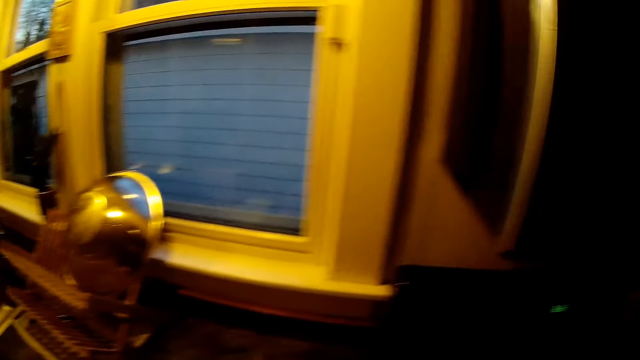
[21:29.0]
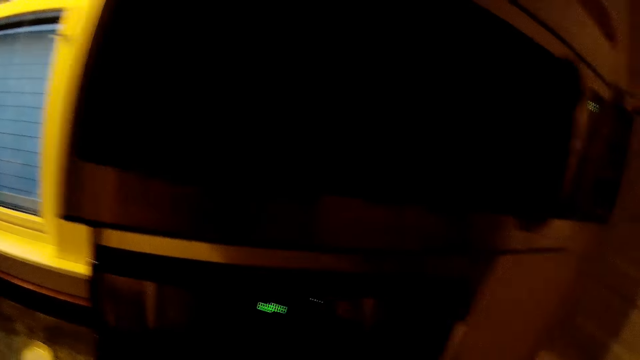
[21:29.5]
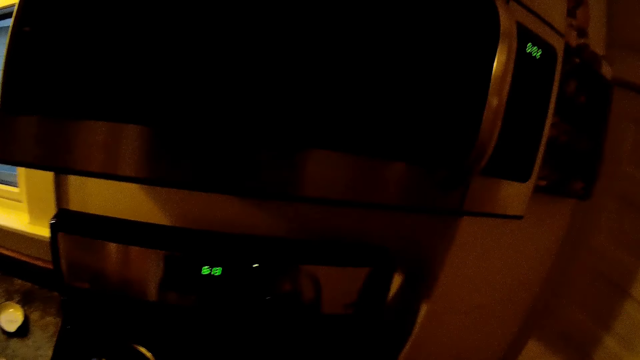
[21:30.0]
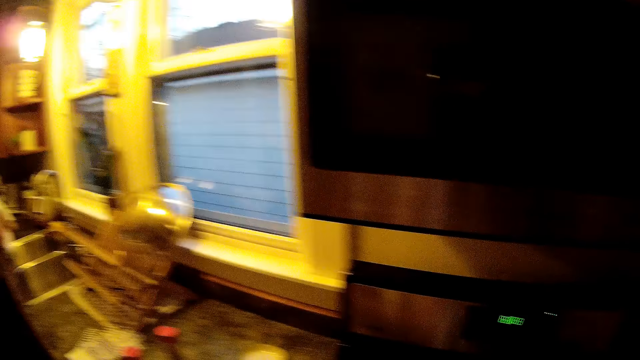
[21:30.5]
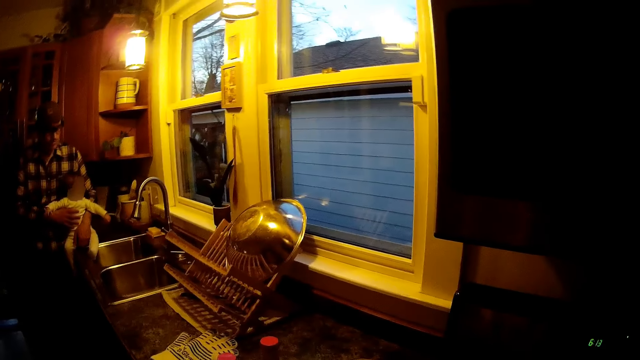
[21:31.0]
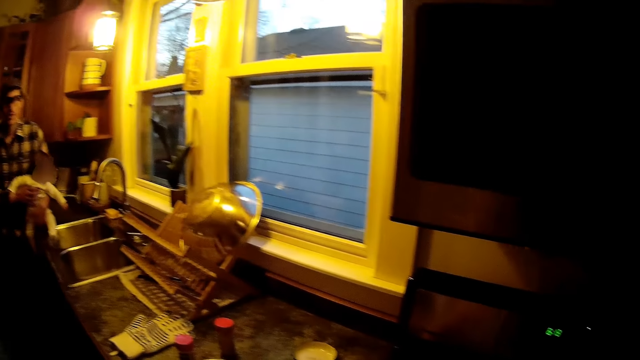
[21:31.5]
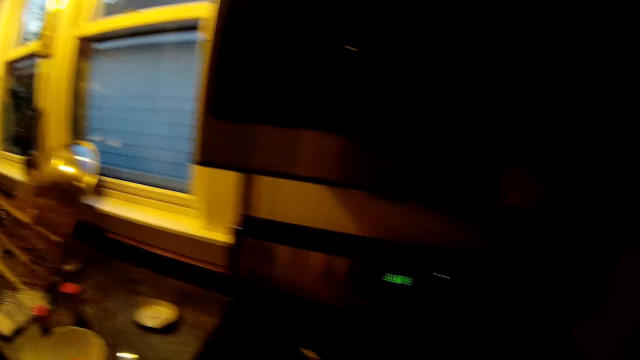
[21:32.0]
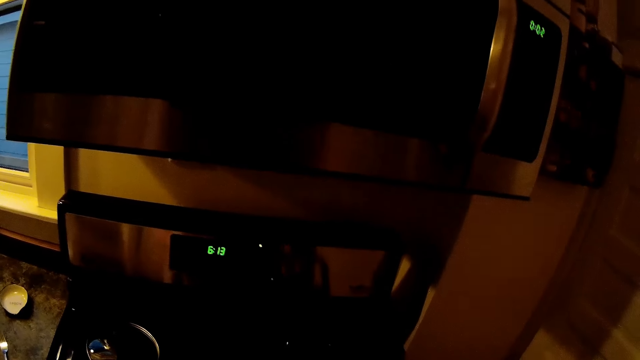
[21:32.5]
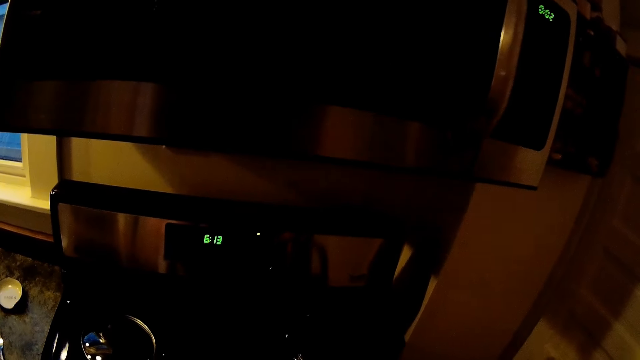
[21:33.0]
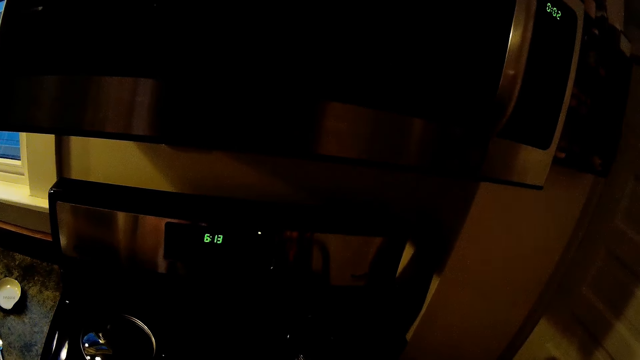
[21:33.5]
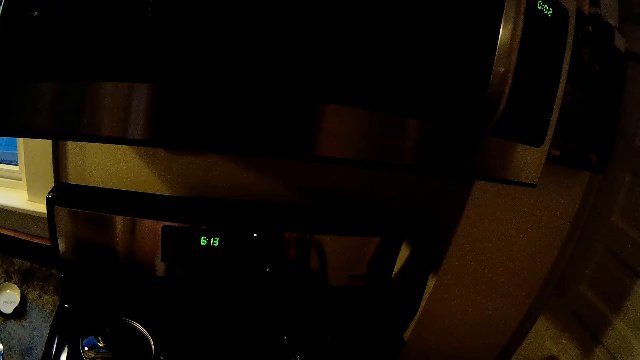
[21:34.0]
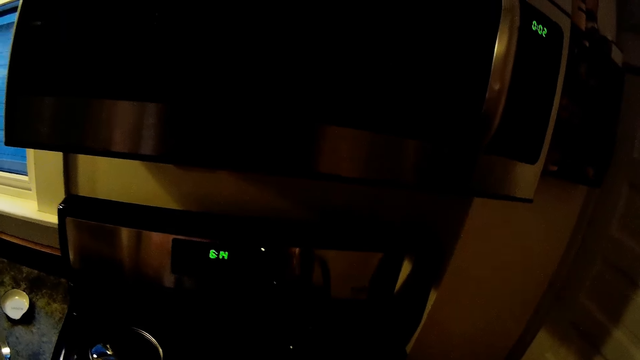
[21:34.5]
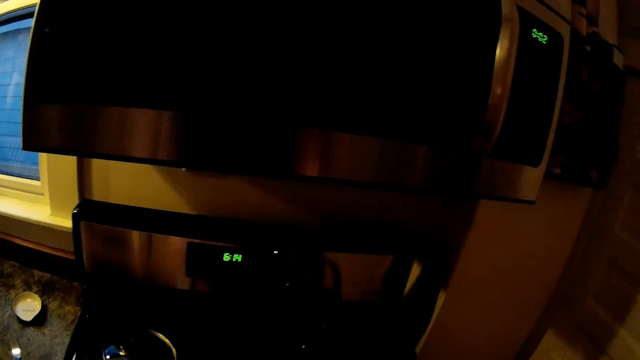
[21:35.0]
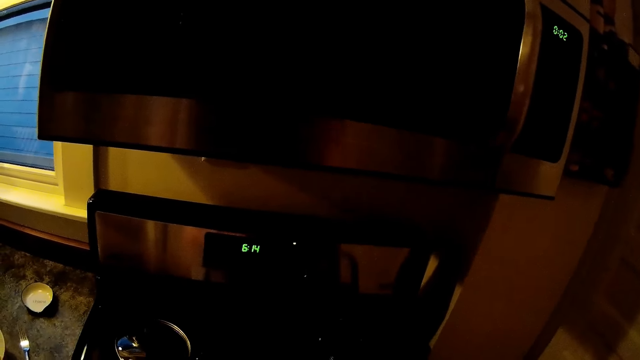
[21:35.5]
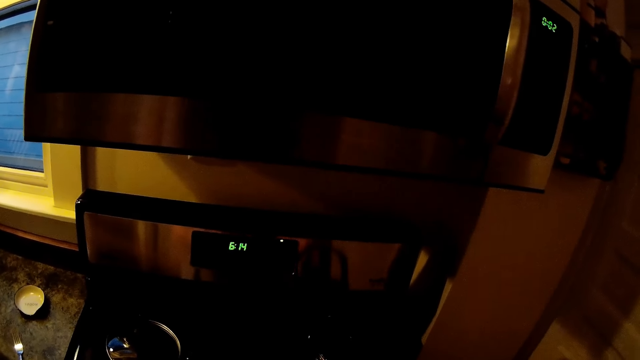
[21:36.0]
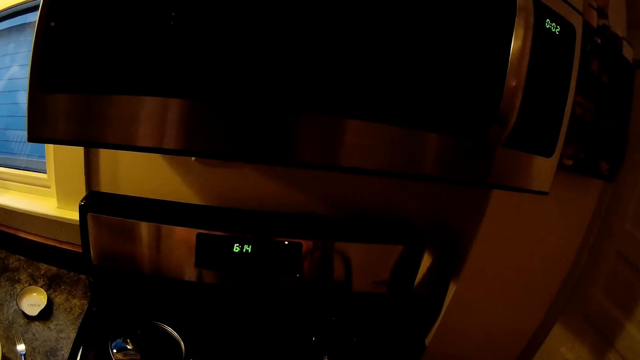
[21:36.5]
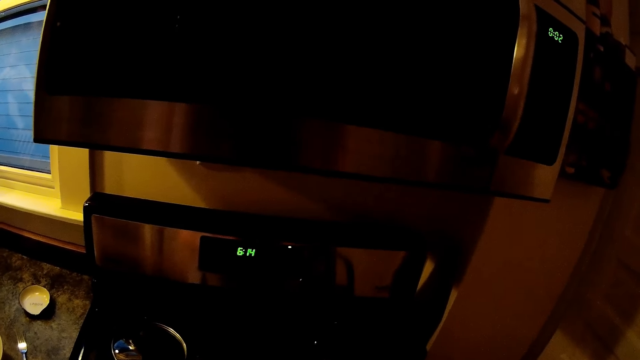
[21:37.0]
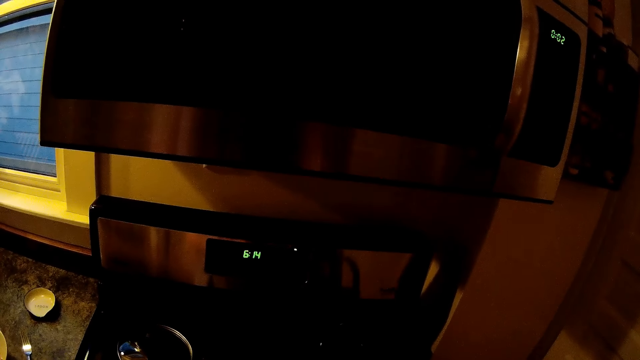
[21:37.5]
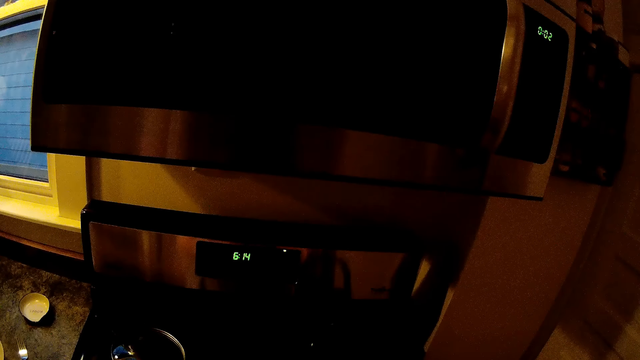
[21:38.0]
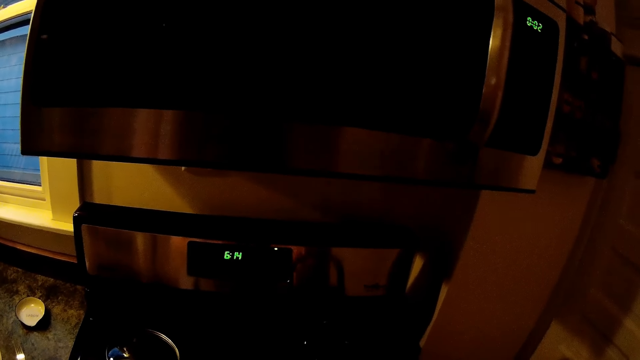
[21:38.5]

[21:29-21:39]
The camera wearer cooks something.

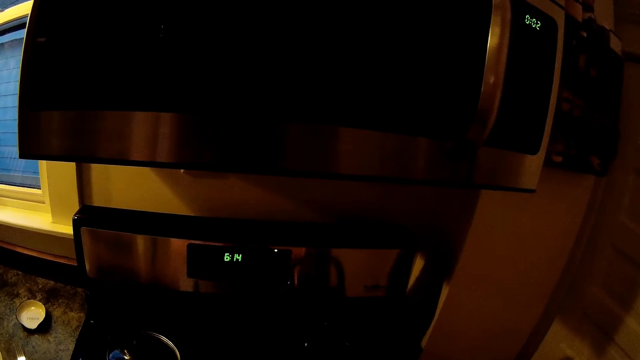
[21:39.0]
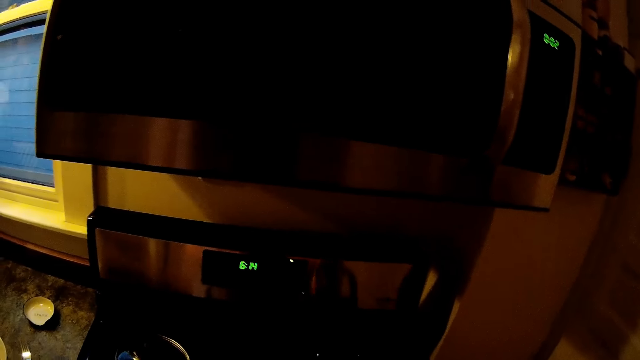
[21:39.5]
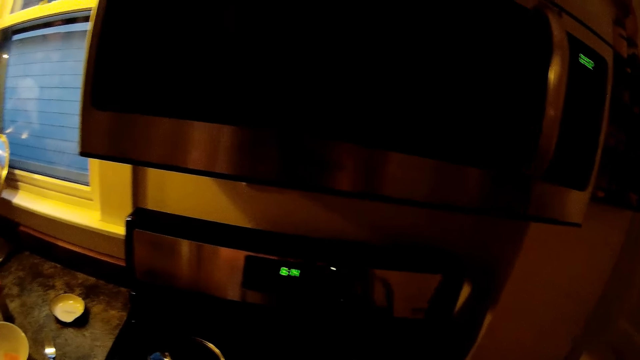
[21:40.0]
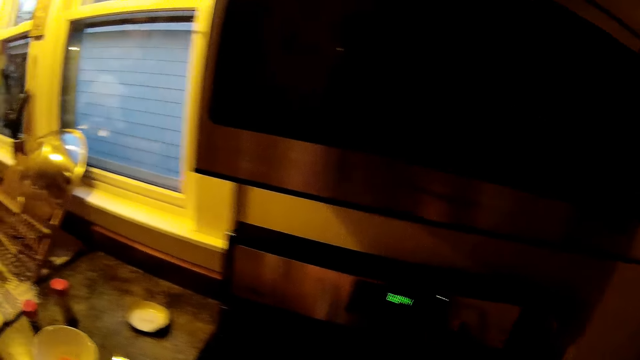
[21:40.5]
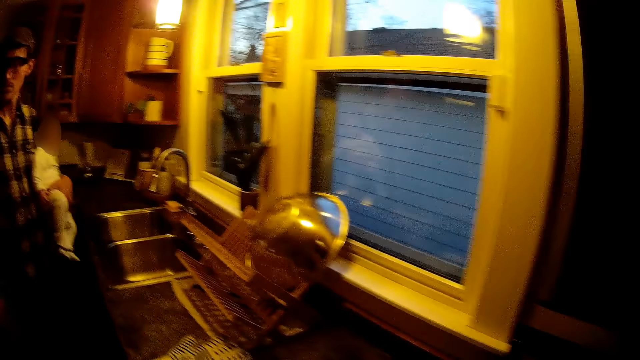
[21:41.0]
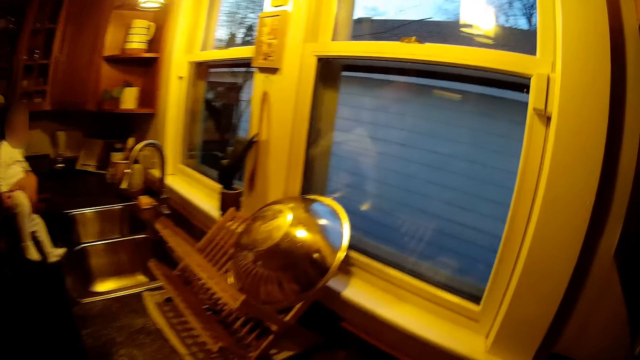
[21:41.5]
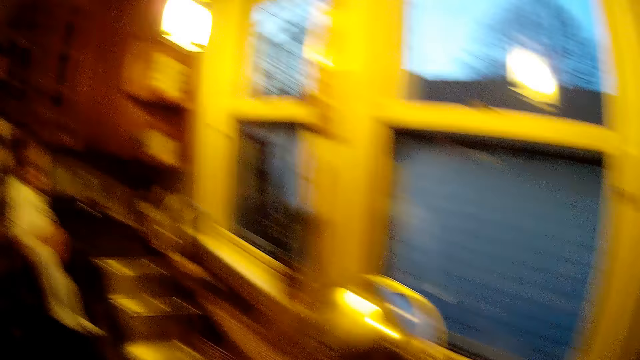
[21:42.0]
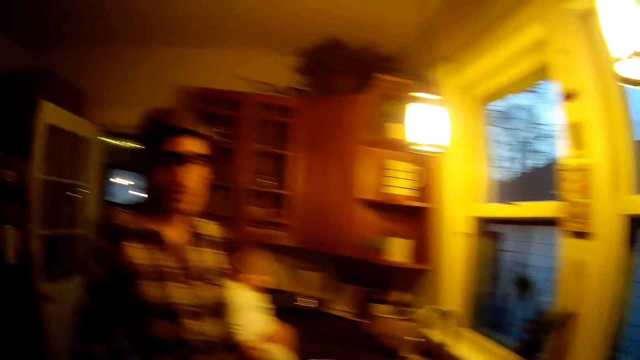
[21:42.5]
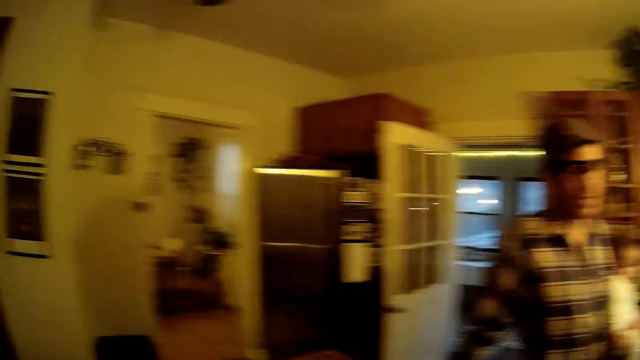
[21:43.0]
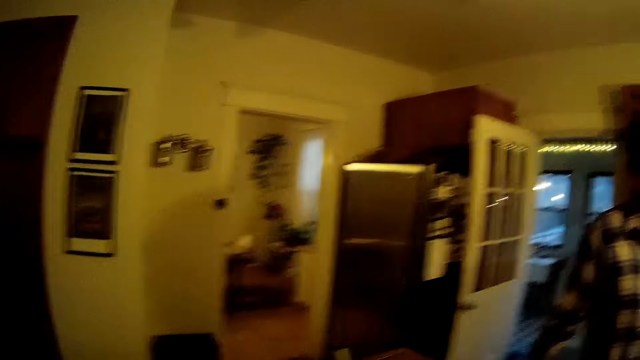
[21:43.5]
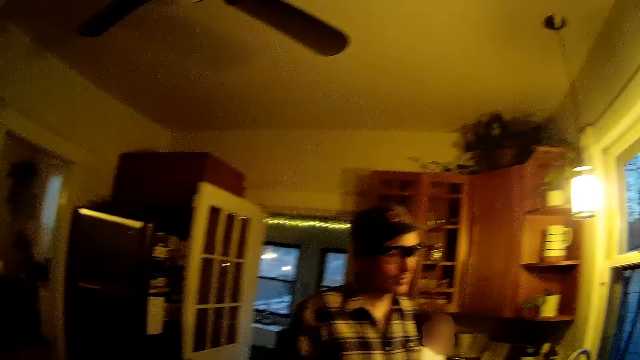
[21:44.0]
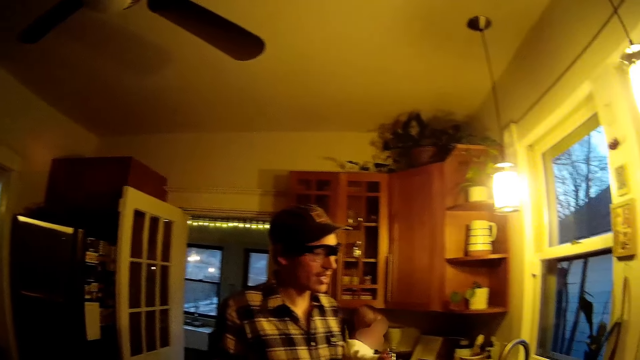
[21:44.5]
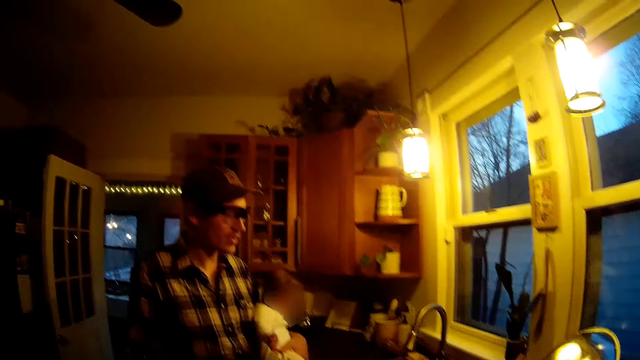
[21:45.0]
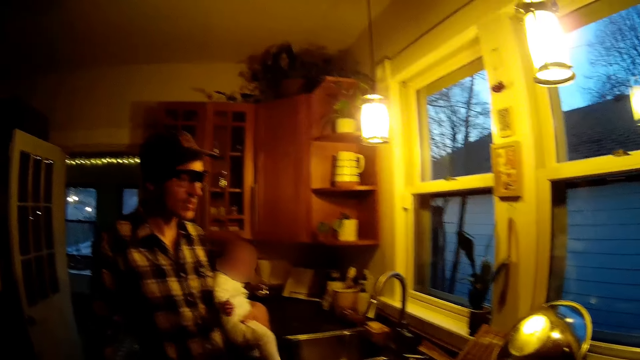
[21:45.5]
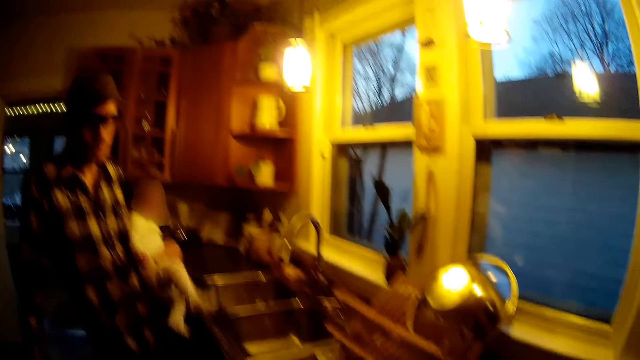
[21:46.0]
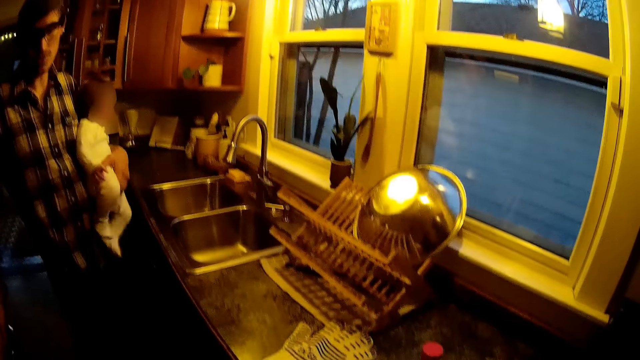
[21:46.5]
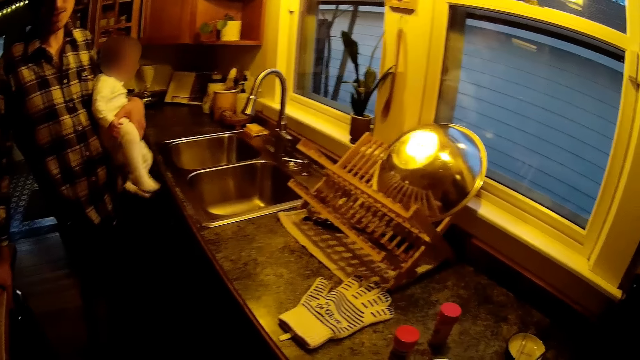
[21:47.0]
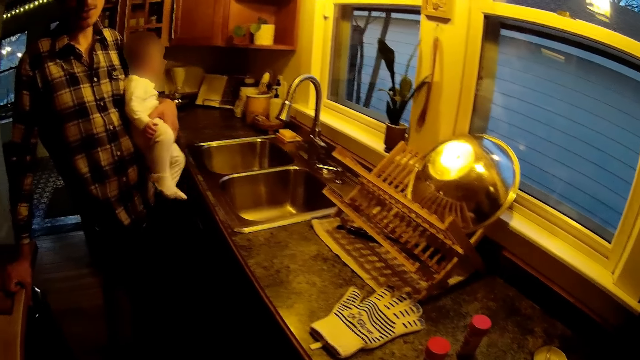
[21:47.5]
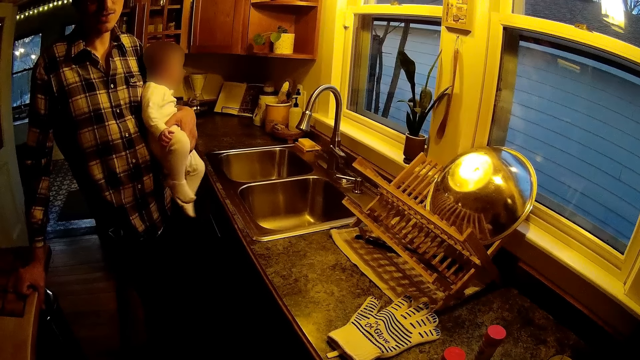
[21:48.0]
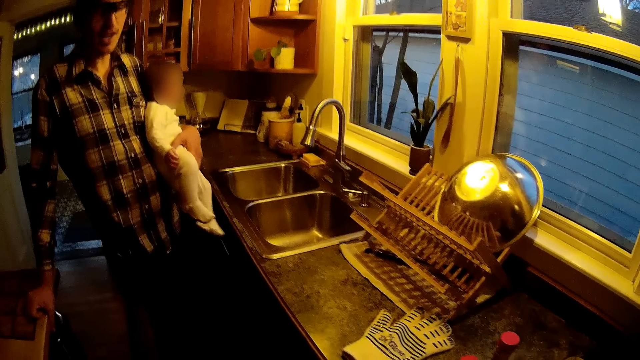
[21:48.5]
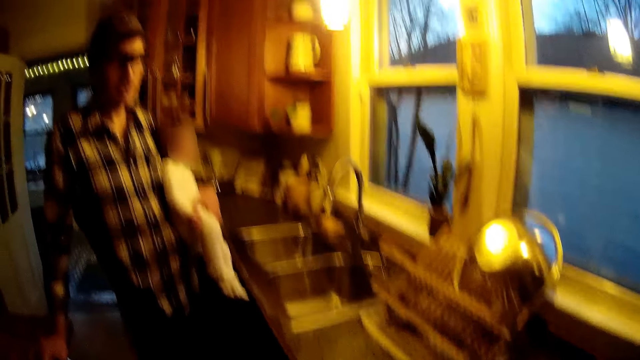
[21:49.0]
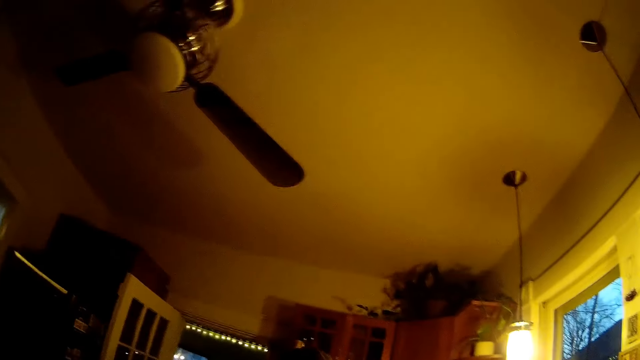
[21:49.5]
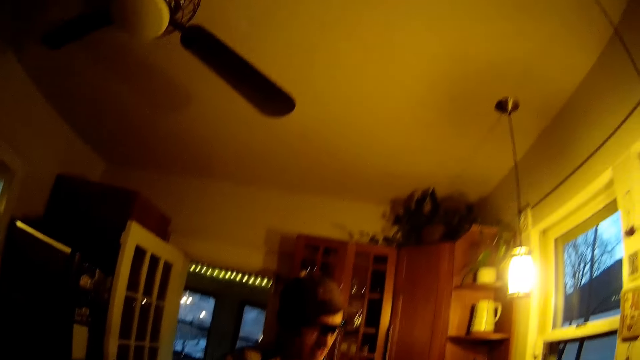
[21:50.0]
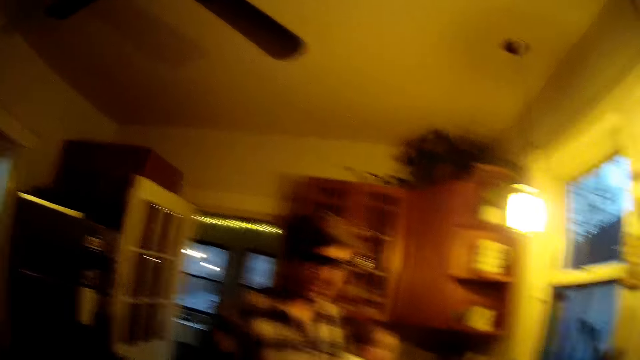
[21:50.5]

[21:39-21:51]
The man holds the baby with his left hand. The camera wearer looks at the man. They look around the house. The man converses with the camera wearer. The baby wiggles his legs in the man's left hand.
